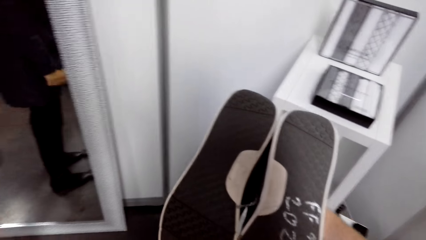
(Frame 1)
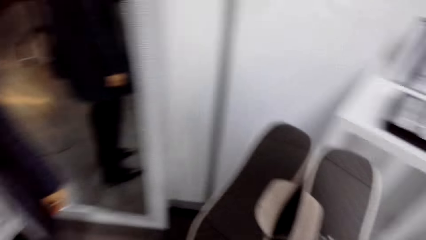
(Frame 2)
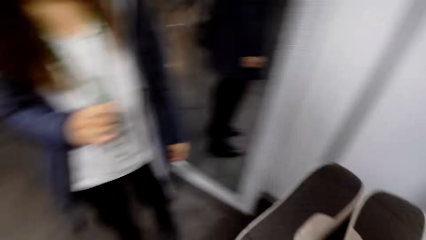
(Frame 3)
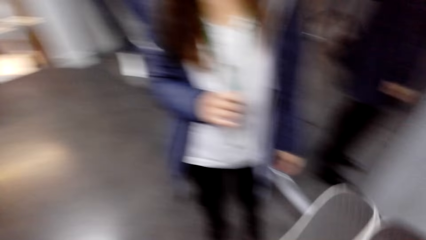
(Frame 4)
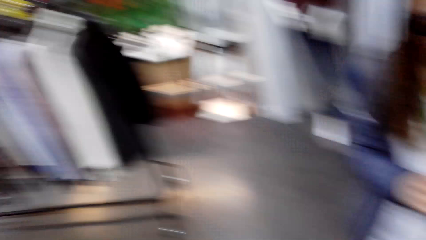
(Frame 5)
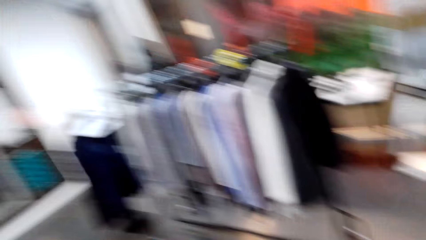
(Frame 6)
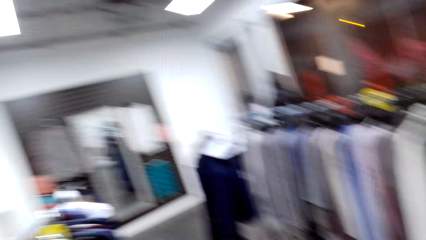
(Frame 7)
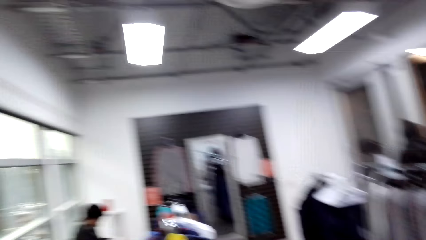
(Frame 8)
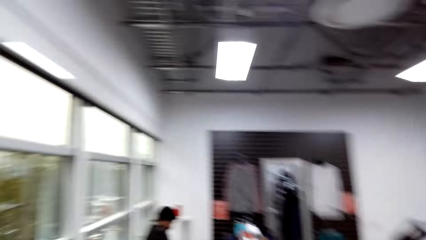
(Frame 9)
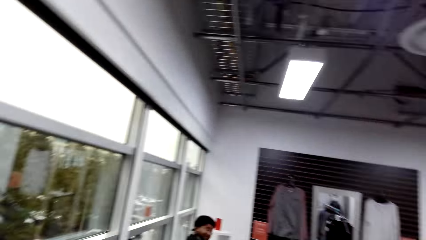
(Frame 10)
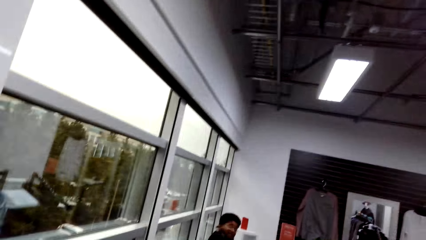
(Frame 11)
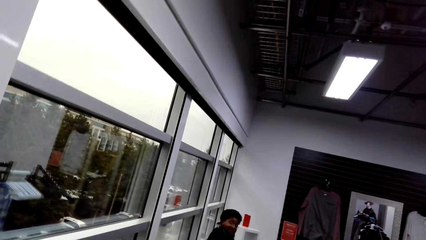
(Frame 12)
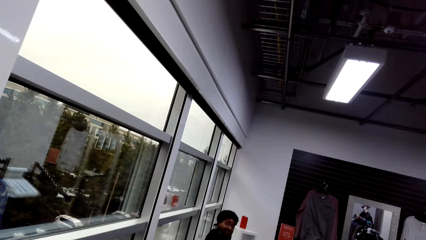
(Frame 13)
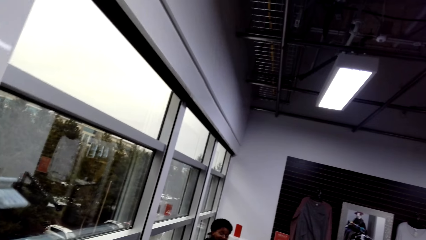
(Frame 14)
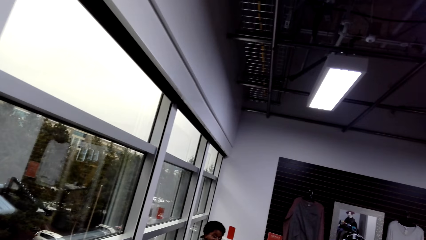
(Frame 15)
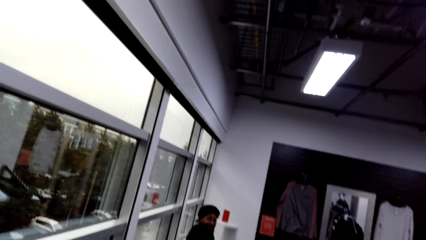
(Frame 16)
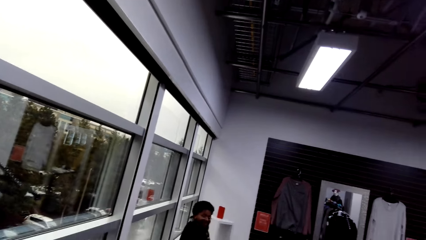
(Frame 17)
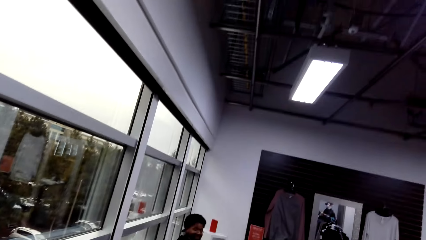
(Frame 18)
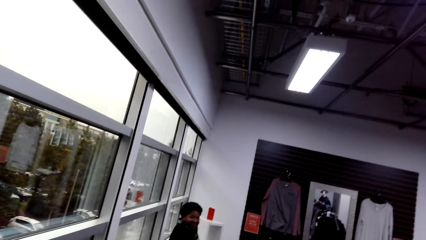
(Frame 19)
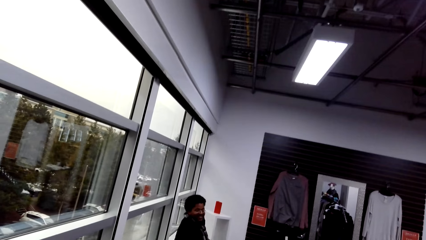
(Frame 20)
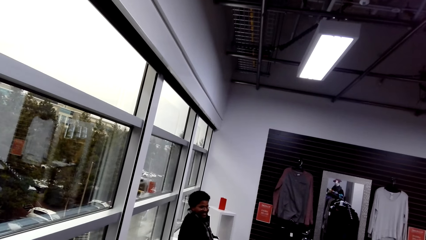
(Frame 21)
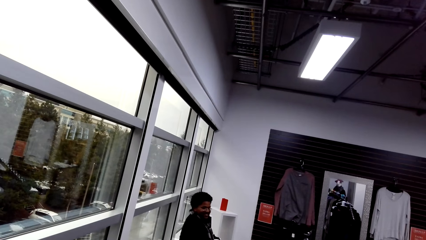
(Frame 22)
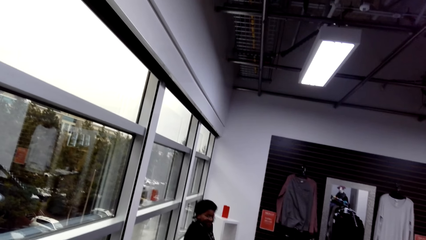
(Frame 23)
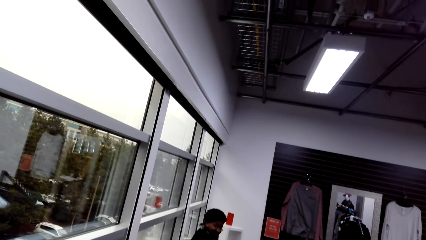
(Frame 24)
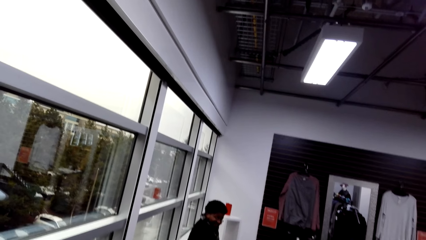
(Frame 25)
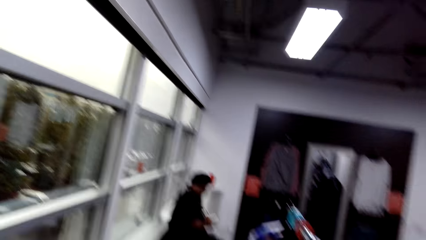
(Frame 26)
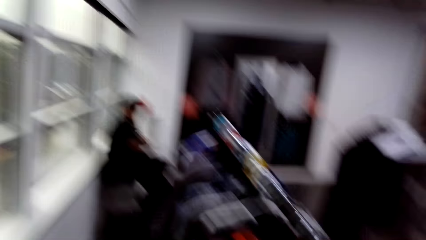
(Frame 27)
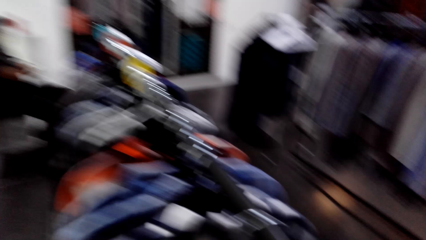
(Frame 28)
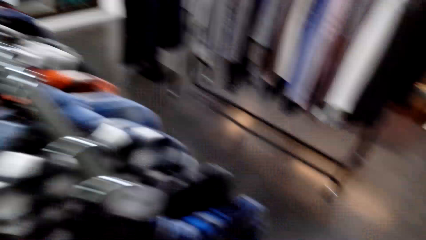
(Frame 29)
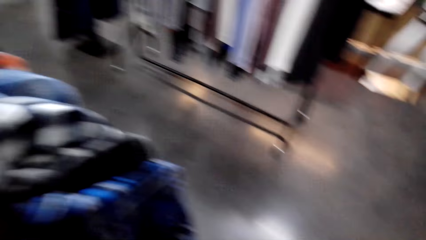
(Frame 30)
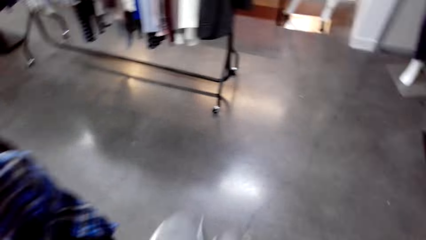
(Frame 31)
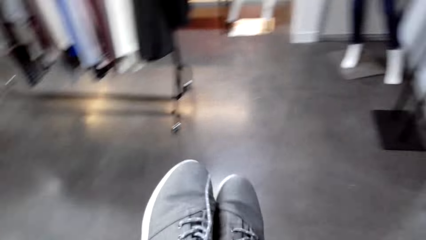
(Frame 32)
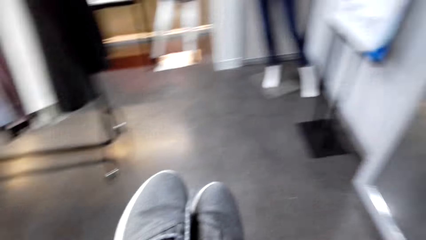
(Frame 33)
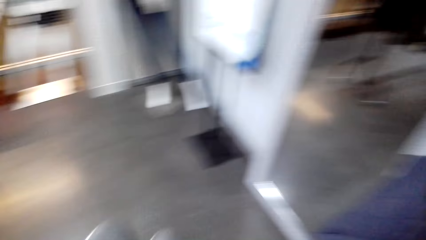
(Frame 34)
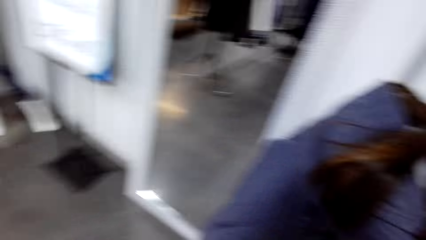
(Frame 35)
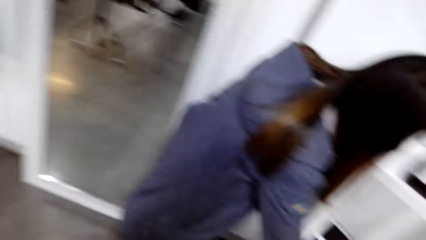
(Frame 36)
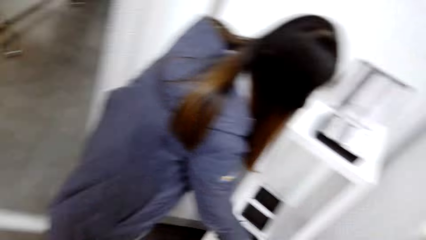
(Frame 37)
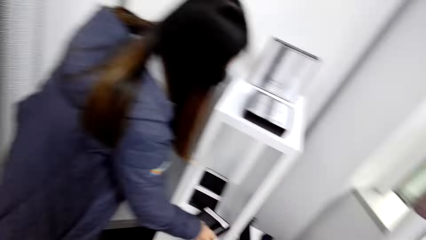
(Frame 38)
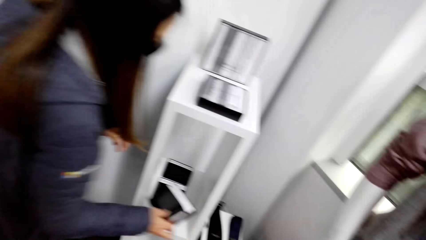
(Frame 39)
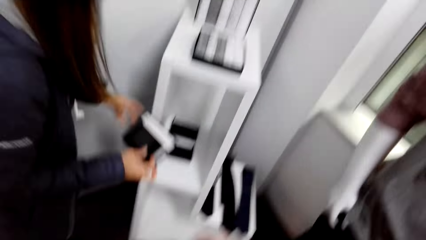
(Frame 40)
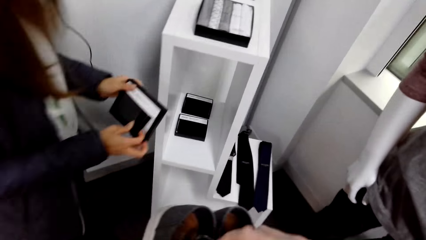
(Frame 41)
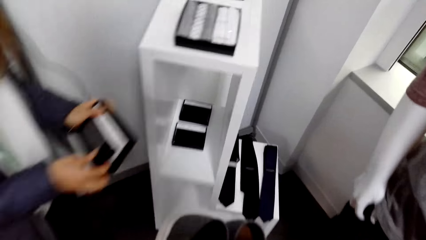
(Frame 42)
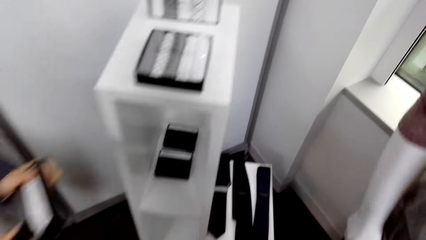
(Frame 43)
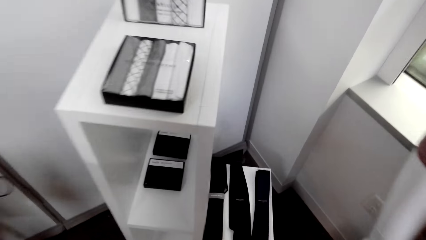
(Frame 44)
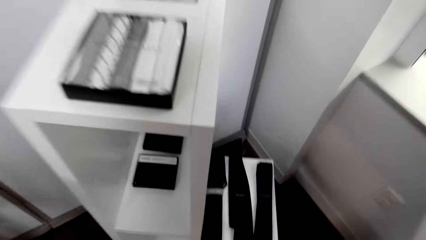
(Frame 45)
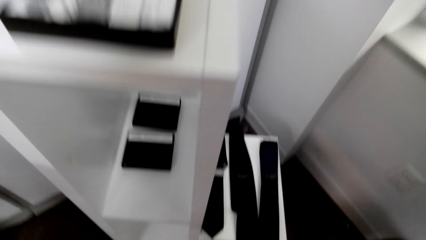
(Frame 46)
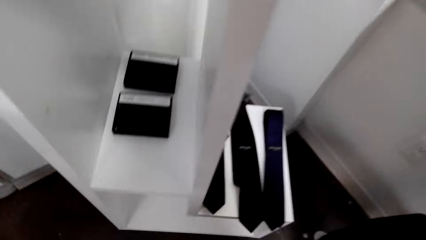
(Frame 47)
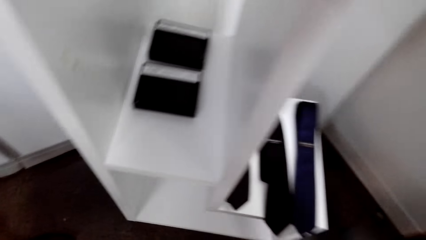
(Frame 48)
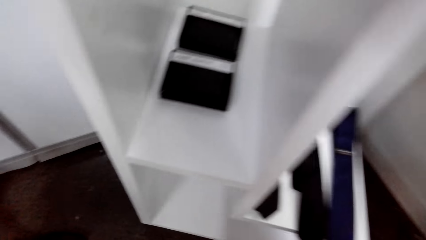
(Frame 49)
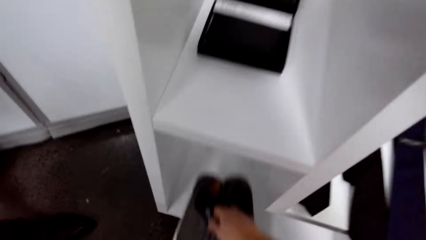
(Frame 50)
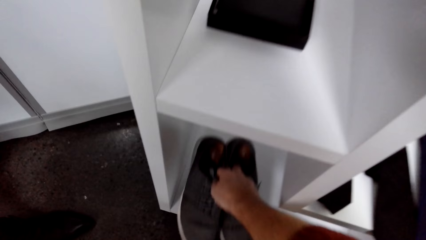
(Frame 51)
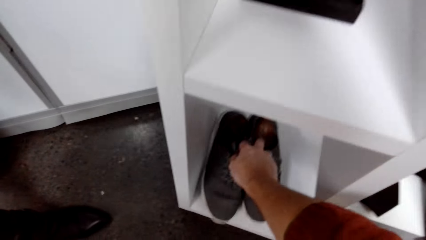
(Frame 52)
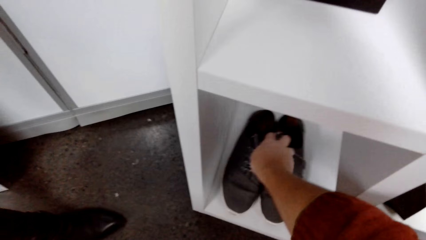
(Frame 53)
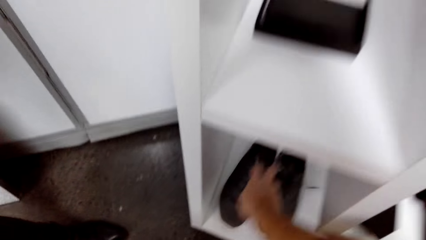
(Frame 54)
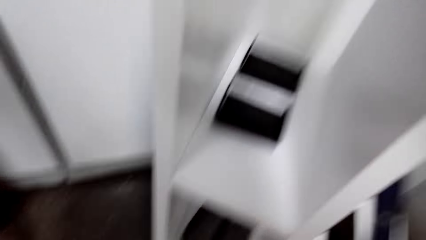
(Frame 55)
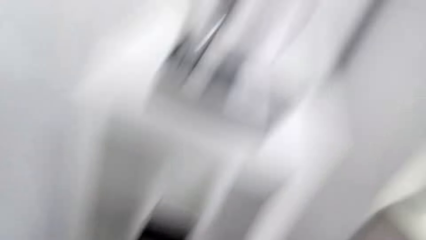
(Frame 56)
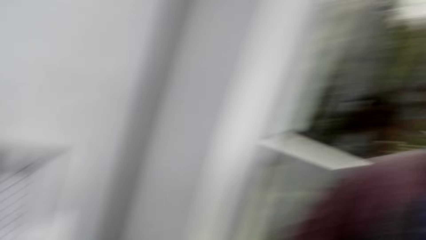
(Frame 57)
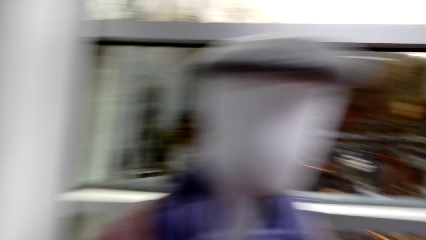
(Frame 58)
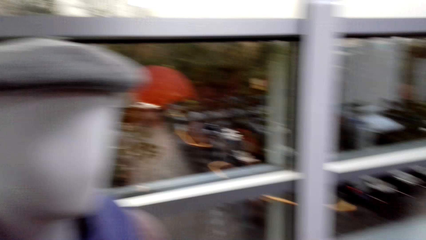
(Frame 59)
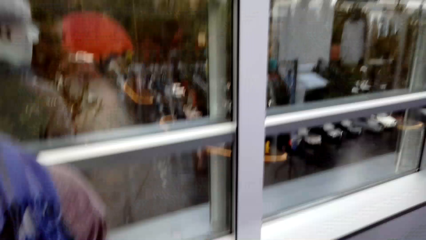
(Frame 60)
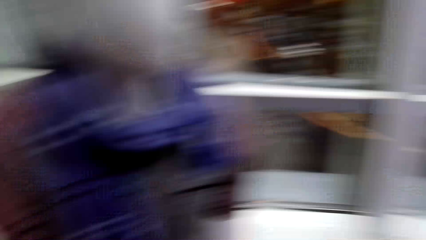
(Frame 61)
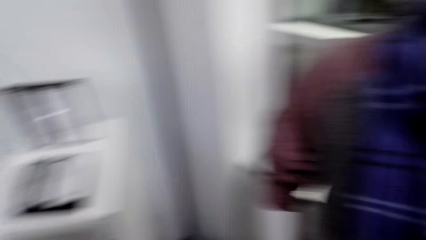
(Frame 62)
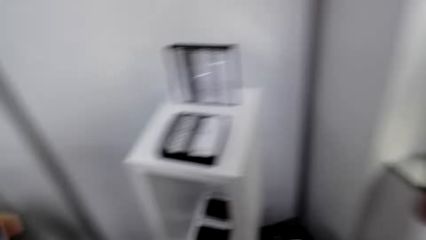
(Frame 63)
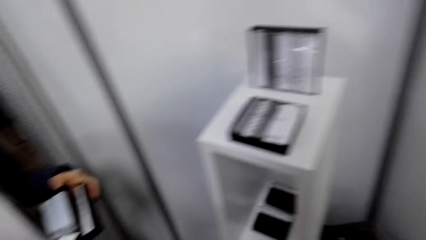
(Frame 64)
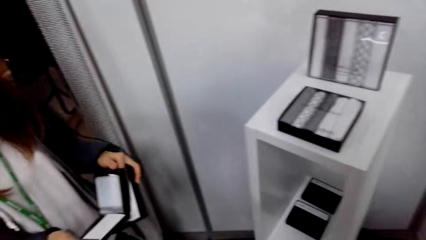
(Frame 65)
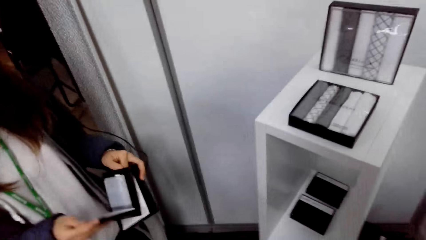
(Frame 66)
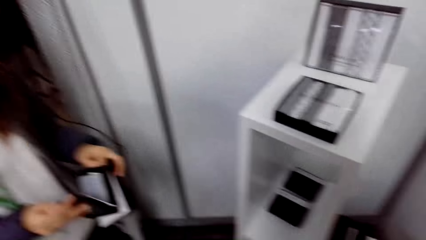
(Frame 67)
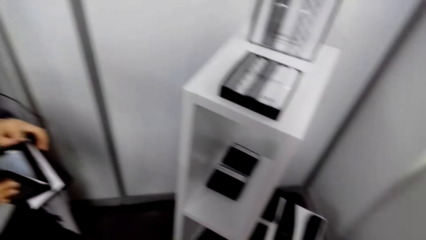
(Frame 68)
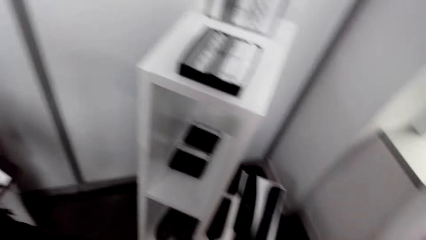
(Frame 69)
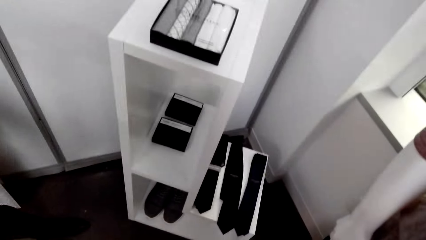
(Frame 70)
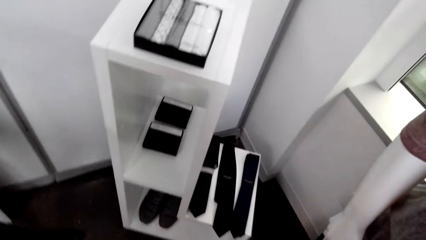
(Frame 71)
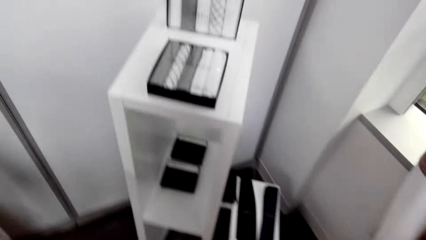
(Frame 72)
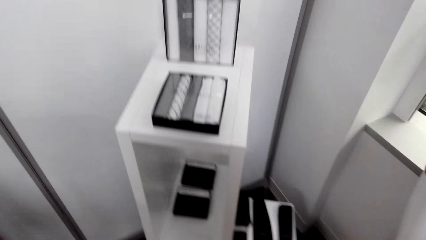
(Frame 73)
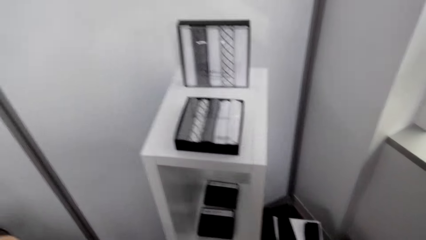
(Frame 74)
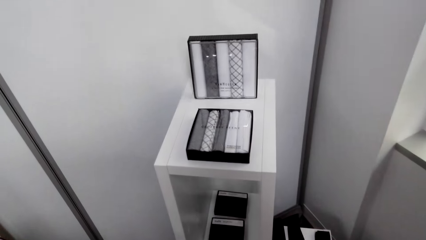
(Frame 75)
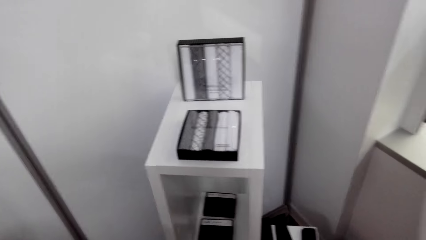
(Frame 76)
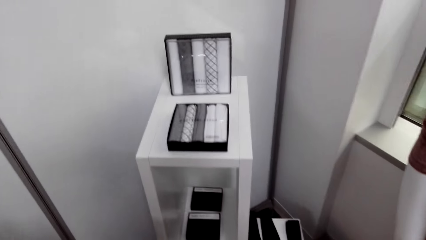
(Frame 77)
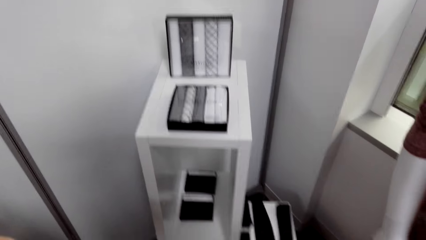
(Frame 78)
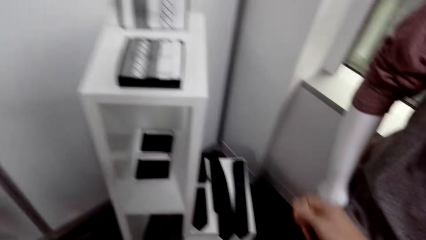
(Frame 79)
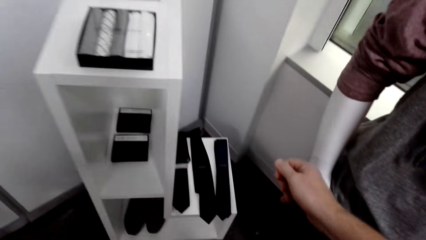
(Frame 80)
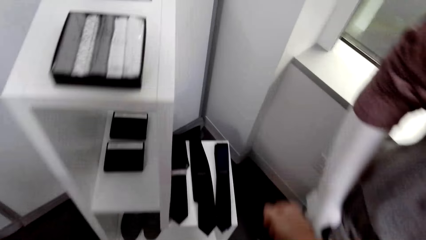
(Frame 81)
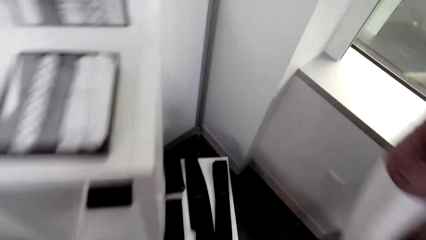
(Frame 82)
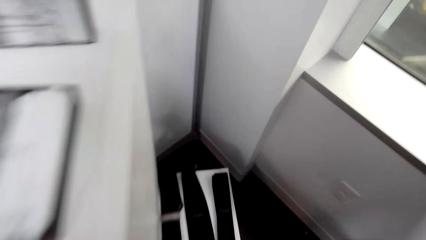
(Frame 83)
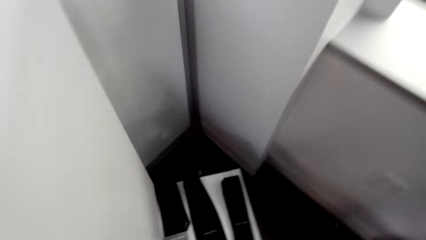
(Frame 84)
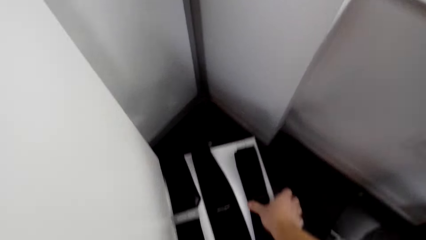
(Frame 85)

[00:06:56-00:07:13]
The camera wearer talks to a man. They interact with the man. A woman picks up a wallet box. The camera wearer puts the shoes in the shelf. The woman closes the wallet box.
